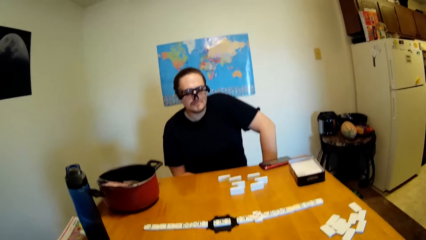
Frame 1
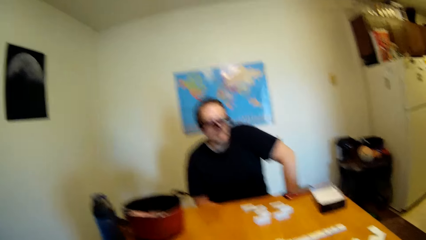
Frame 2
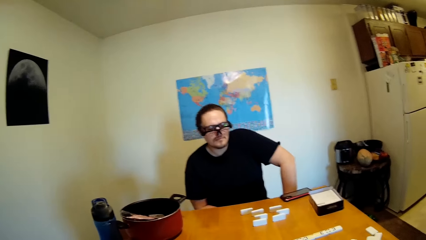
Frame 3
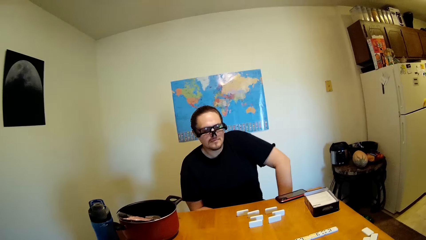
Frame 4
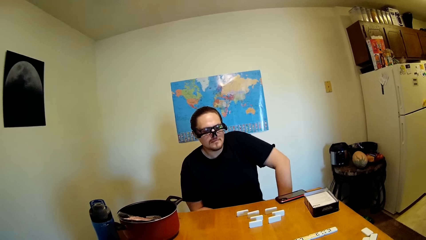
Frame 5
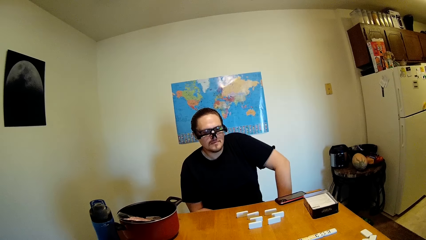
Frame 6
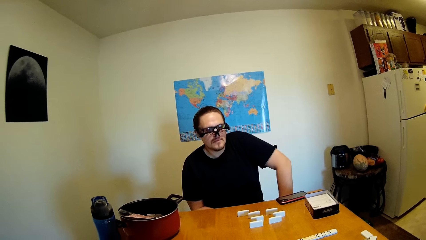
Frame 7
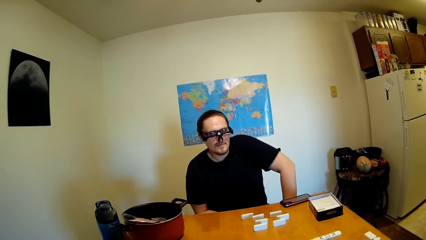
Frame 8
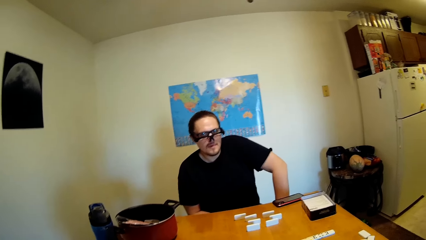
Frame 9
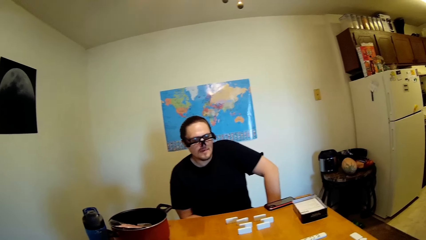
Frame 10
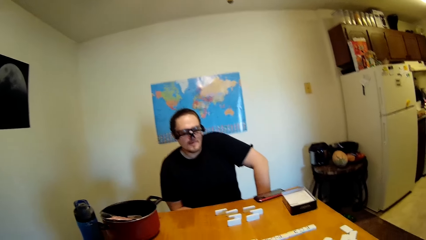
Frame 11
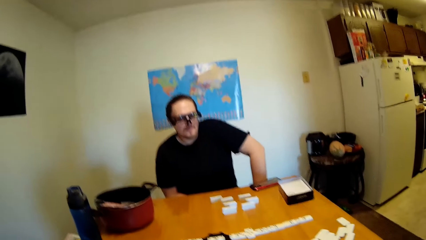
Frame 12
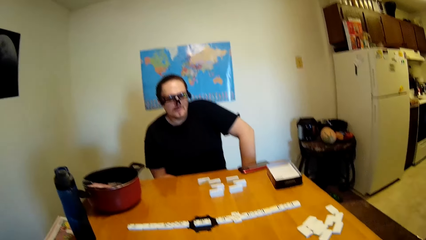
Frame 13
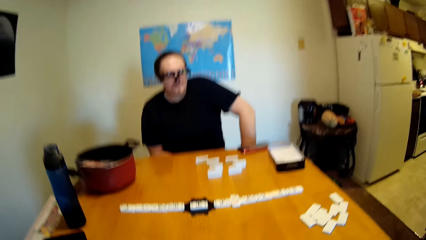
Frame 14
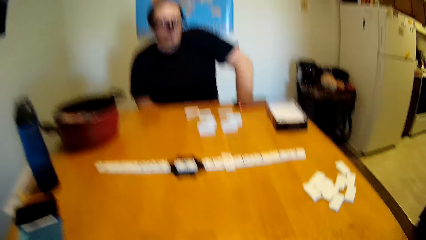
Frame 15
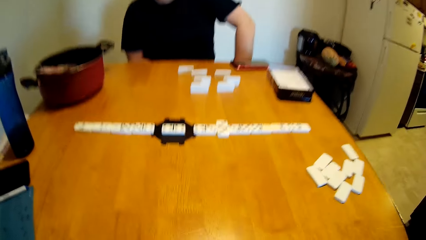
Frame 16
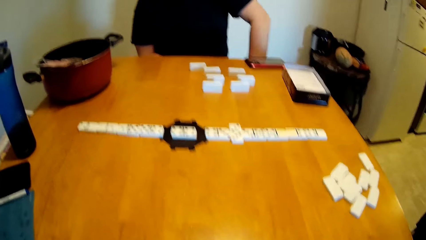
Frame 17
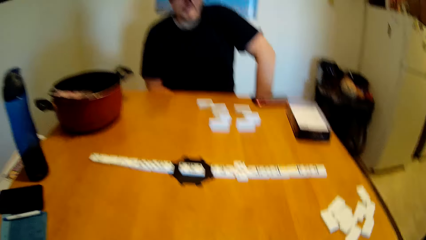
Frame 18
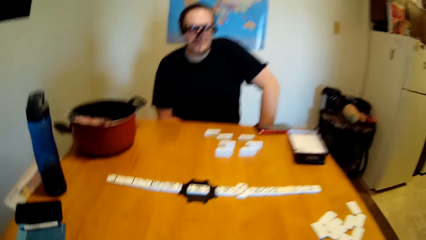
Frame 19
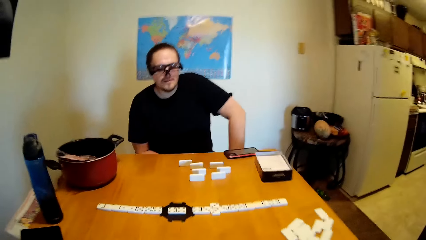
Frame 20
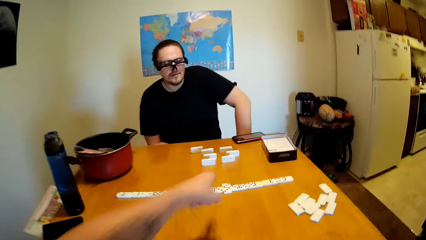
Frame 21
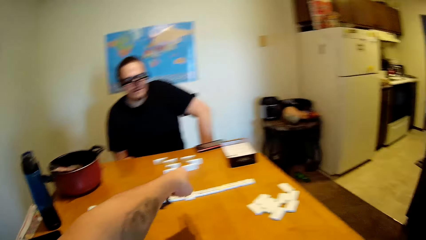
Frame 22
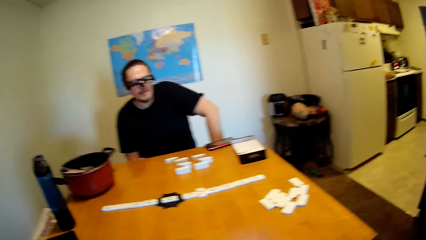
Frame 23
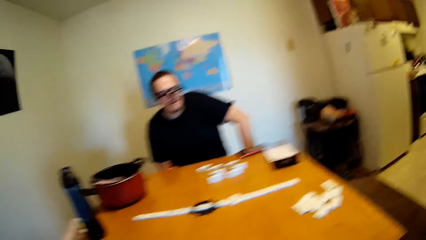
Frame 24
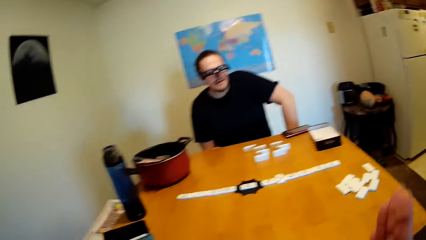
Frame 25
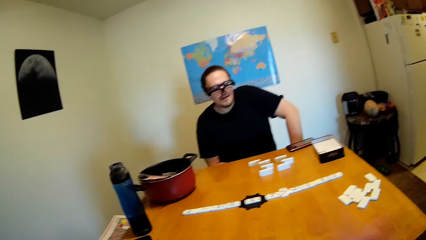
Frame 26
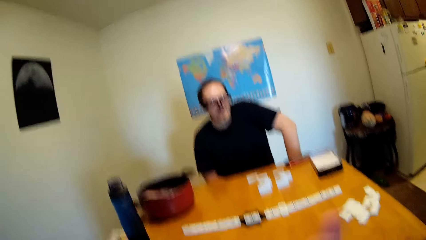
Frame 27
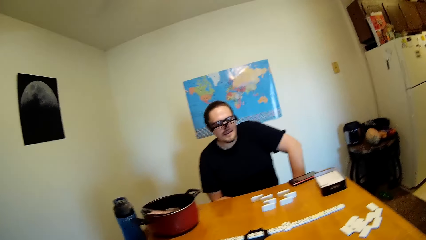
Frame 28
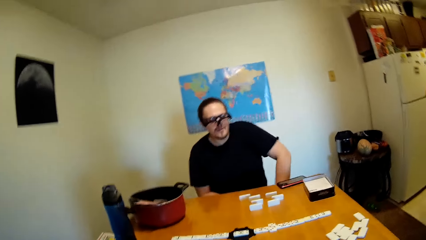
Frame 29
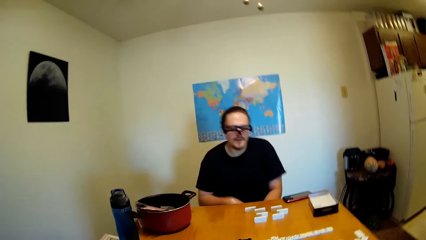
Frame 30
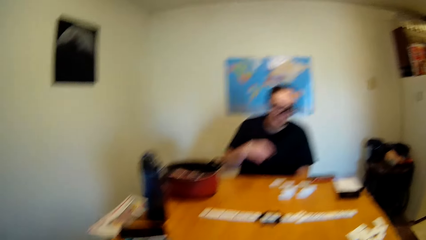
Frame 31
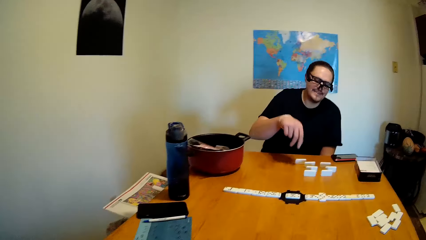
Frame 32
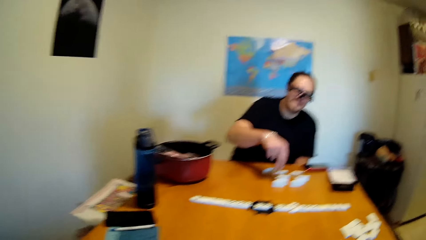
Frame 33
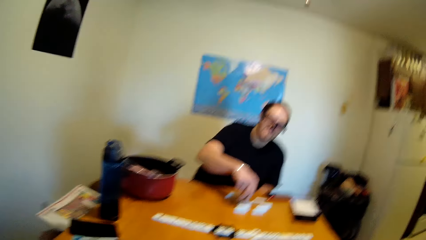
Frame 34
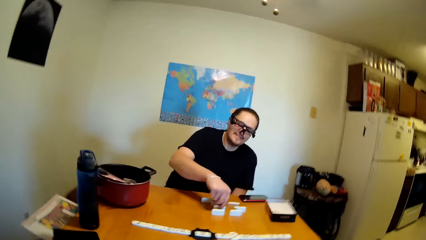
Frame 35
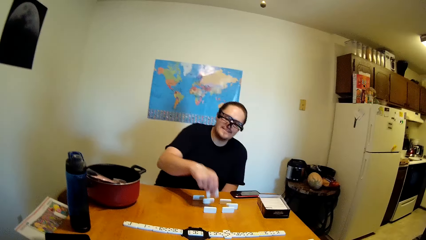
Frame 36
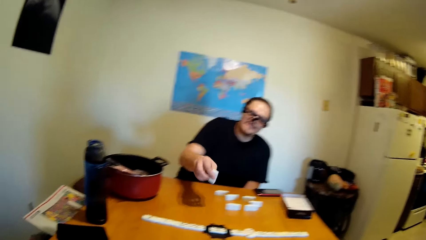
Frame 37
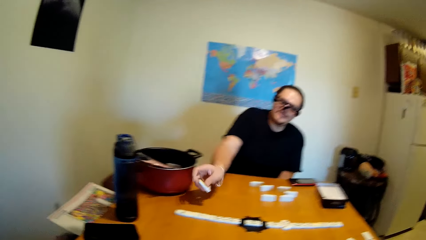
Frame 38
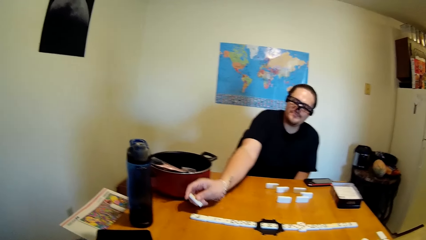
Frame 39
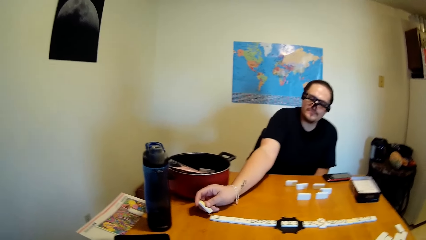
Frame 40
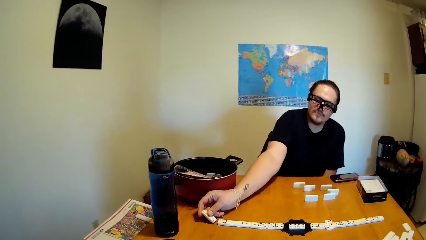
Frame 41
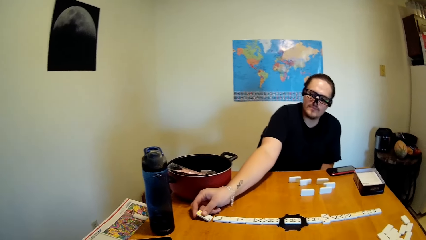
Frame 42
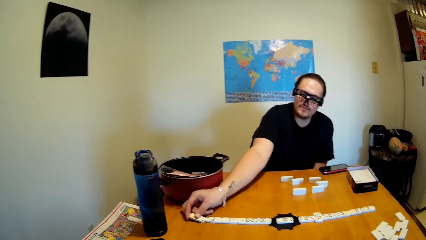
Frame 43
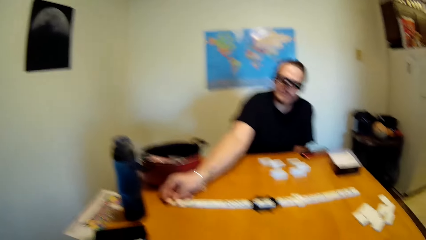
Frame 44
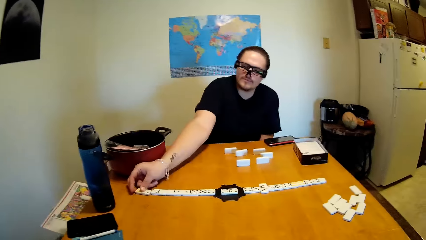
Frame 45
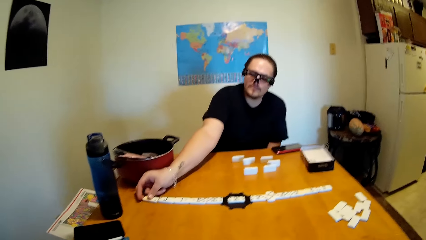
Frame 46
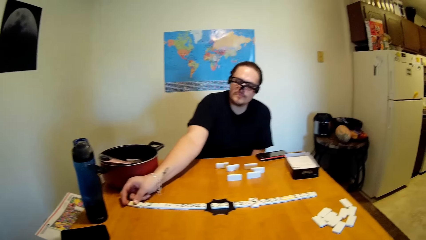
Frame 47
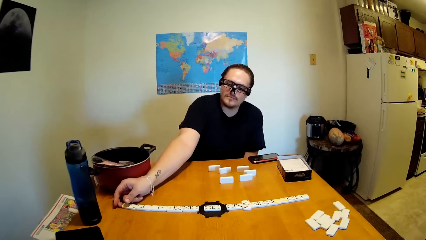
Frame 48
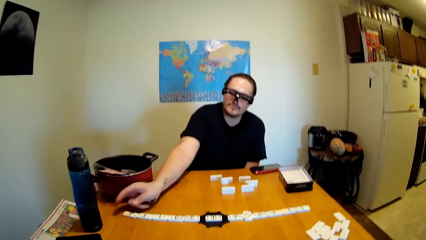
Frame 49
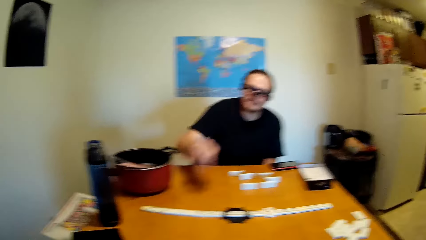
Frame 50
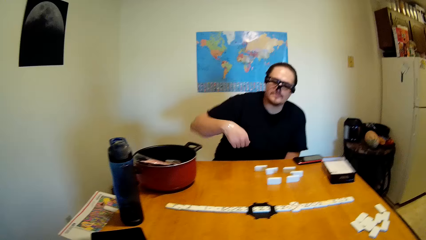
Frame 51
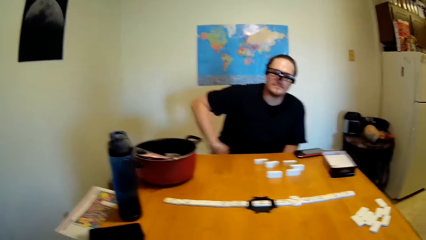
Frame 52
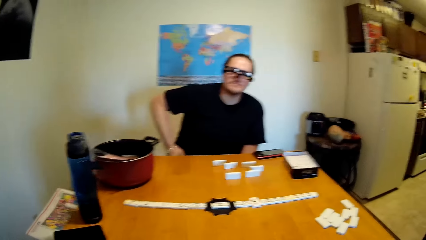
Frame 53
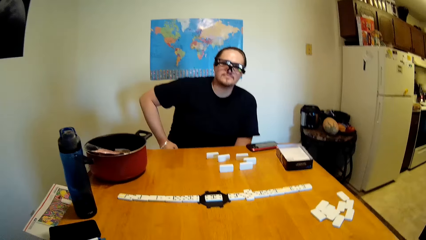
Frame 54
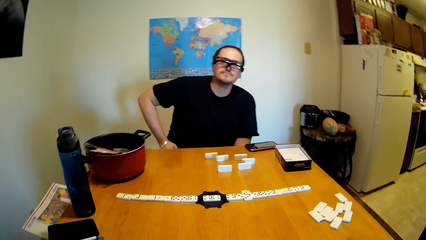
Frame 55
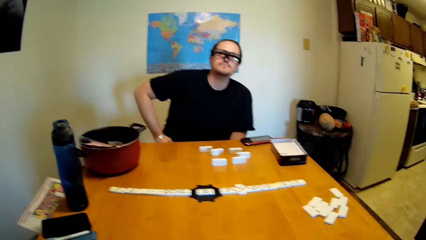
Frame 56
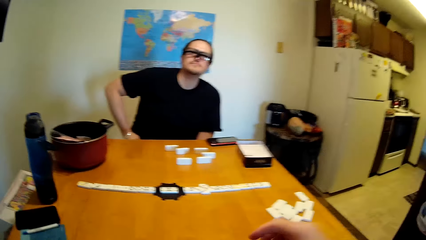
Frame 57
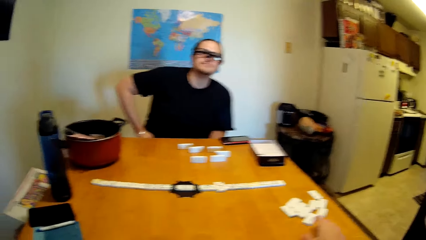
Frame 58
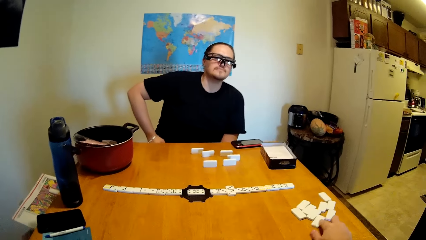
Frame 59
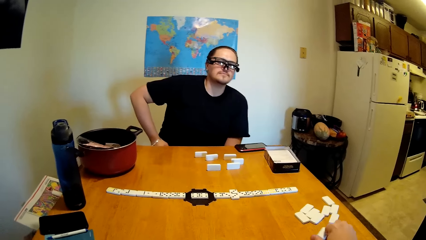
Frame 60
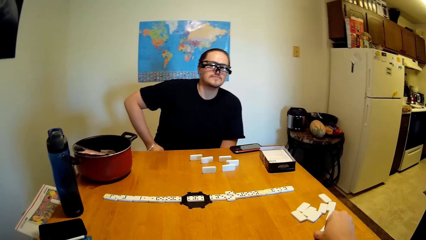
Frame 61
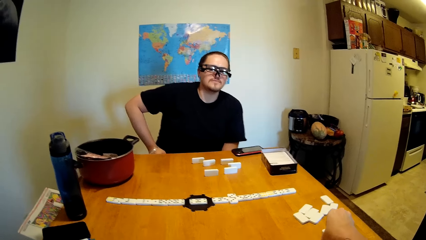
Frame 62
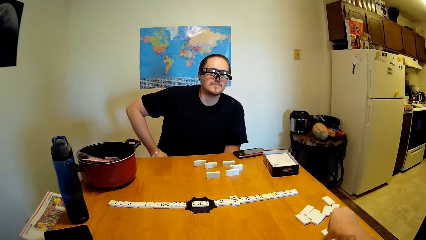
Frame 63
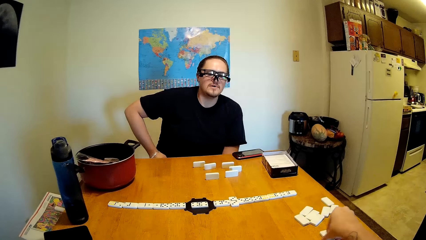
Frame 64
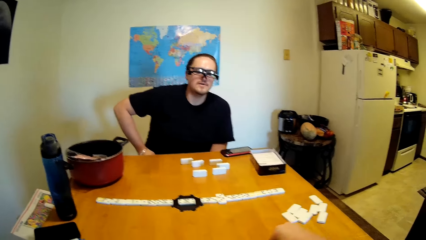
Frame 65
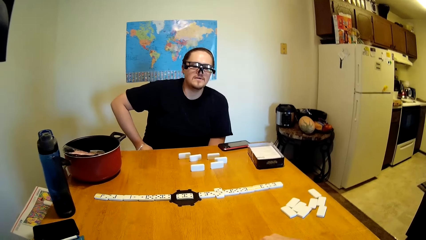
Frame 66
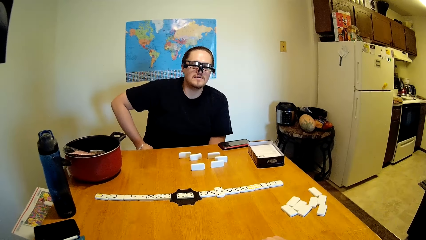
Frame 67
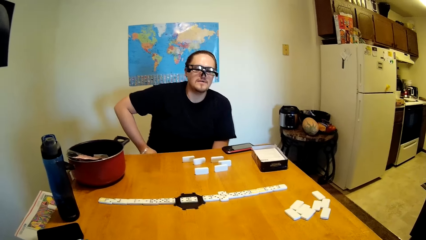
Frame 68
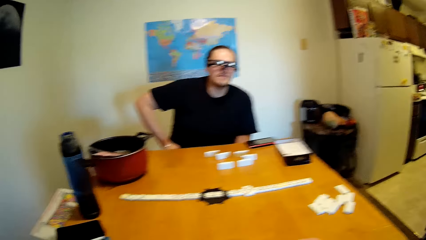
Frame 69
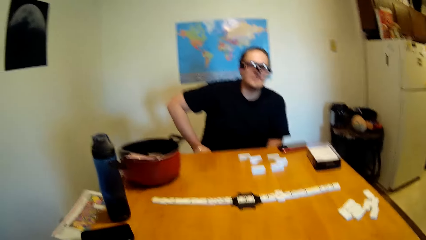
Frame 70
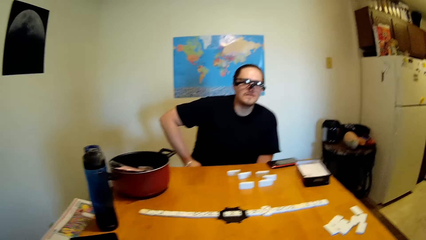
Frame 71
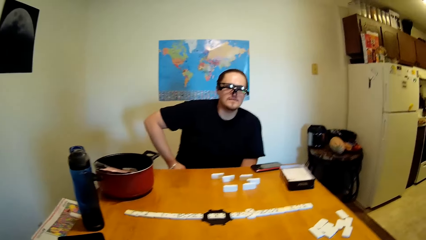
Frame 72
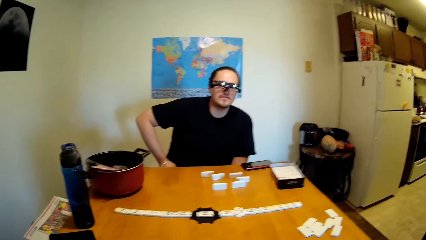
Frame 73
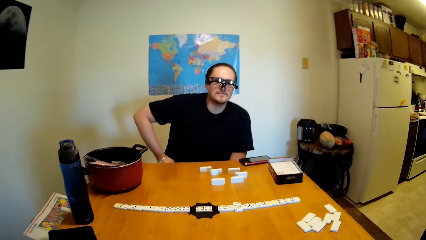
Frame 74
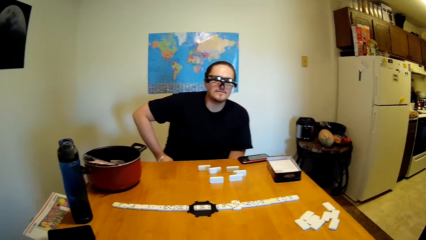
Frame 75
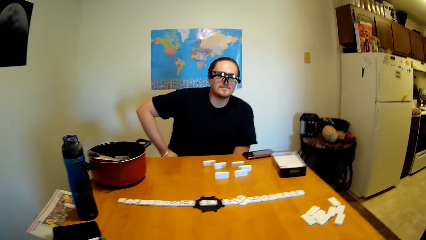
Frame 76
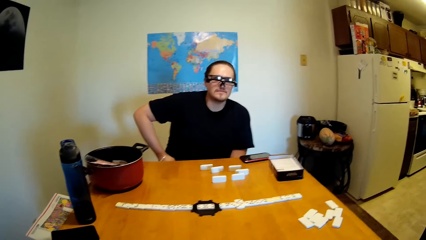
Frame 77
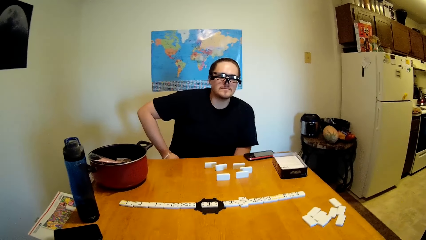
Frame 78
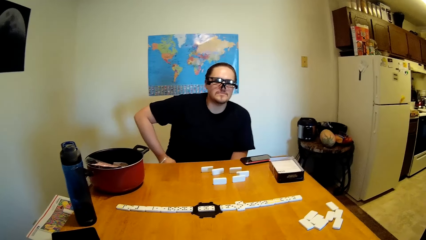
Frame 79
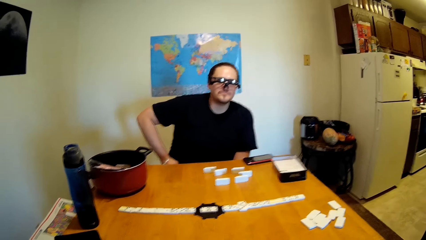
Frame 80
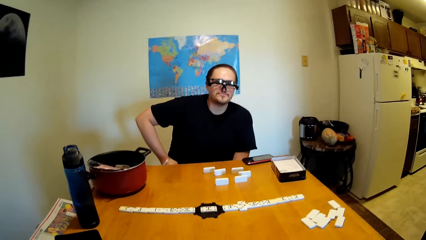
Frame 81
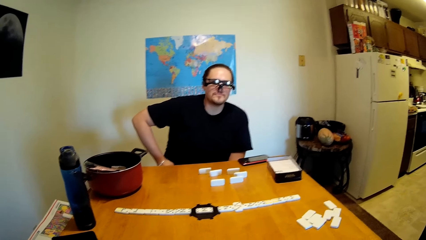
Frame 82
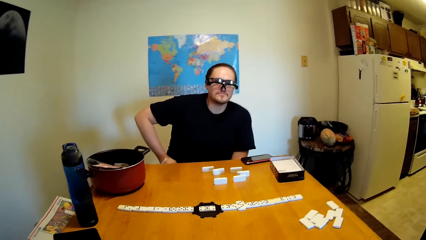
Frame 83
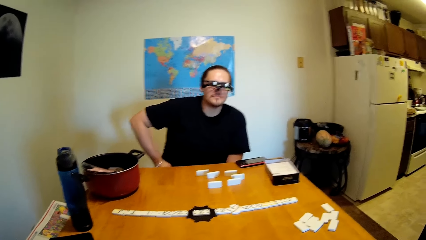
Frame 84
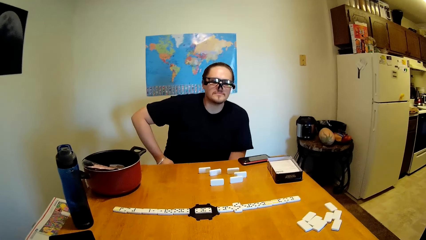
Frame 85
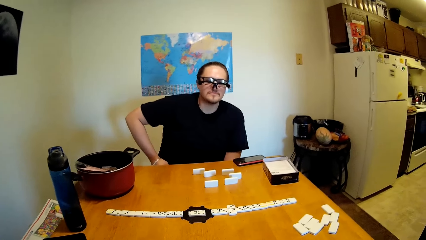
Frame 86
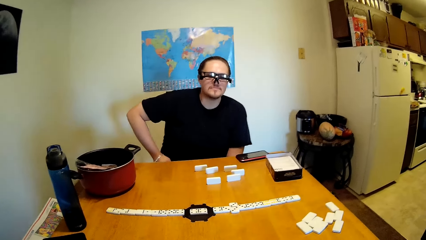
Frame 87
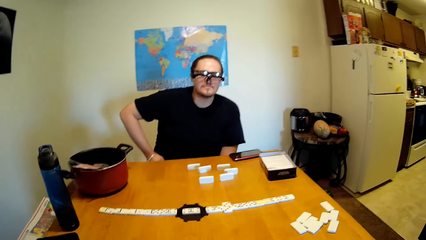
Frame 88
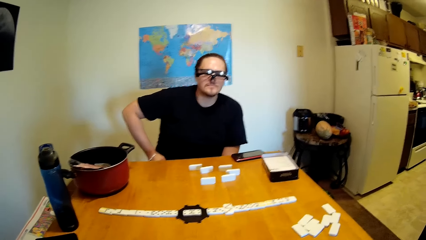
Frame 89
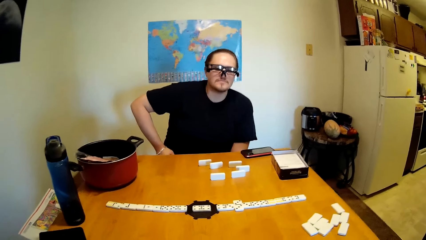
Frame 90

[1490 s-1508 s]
The camera wearer hits a dice or domino on a table or desk. They stare at the dominoes. They swing the left hand. They rub hands. A man swings the left hand. He picks up the domino on the table with the left hand. He drops the domino on the desk. He swings the left hand. He touches something. The camera wearer picks up the domino on the table with the right hand. They stare at the dominoes. They put the dice on the table. They look around.
